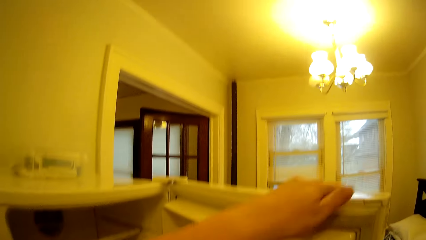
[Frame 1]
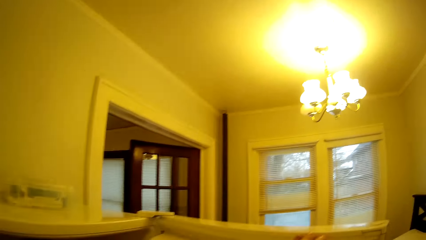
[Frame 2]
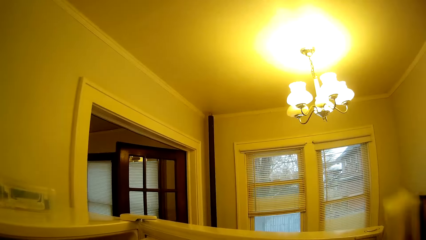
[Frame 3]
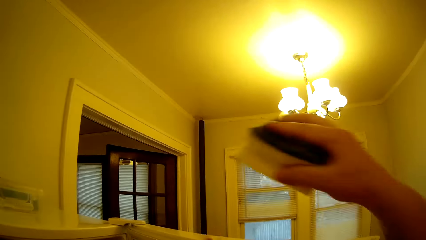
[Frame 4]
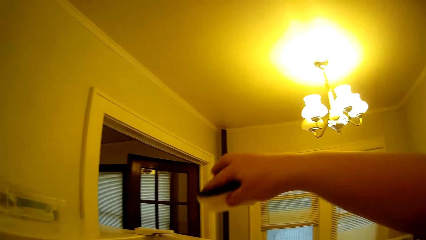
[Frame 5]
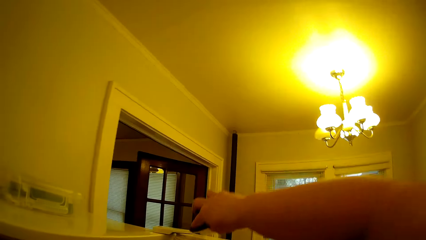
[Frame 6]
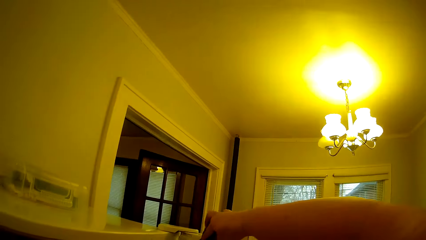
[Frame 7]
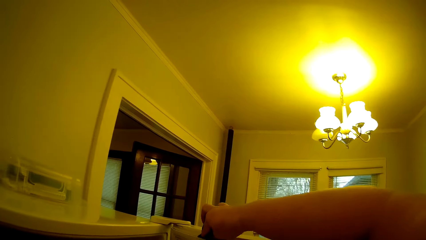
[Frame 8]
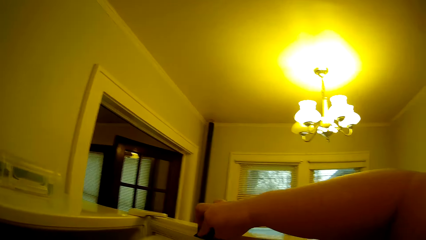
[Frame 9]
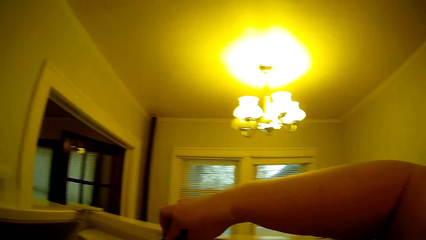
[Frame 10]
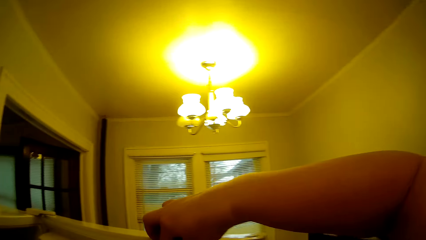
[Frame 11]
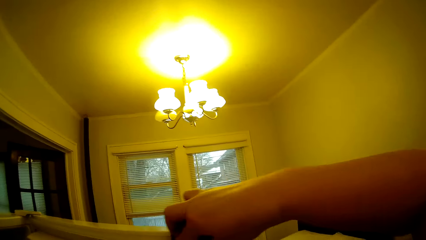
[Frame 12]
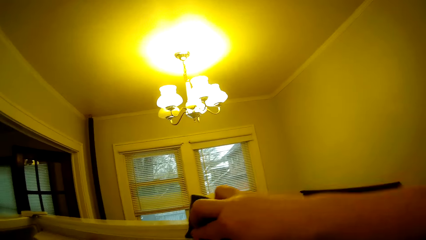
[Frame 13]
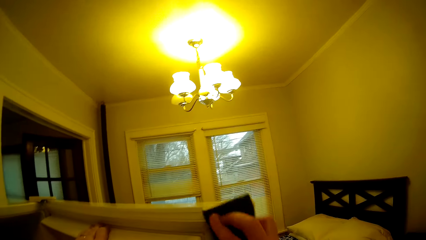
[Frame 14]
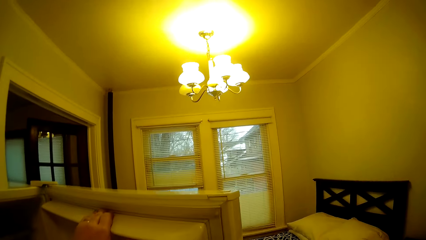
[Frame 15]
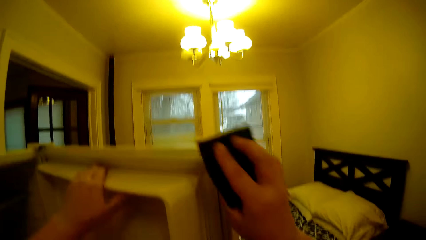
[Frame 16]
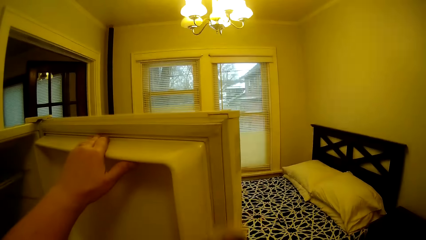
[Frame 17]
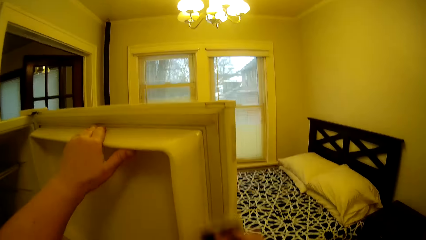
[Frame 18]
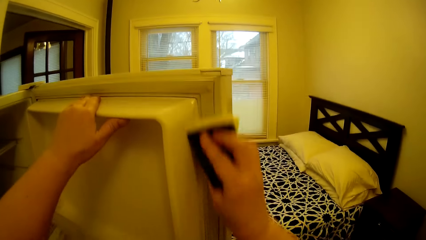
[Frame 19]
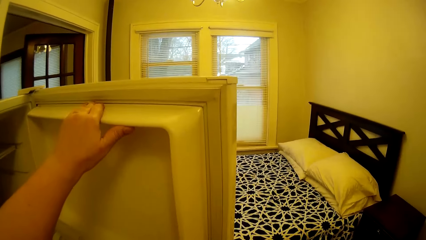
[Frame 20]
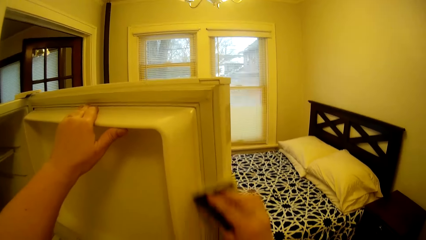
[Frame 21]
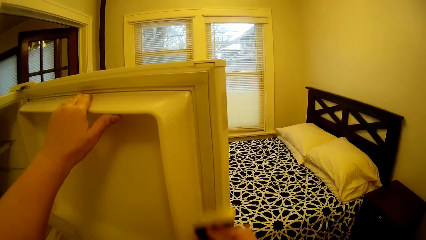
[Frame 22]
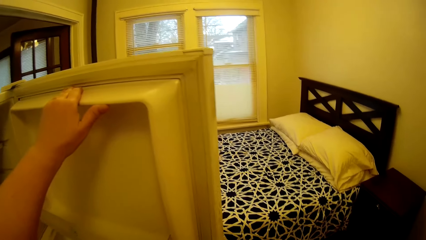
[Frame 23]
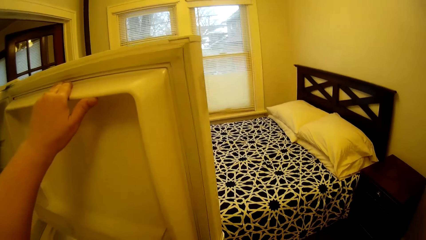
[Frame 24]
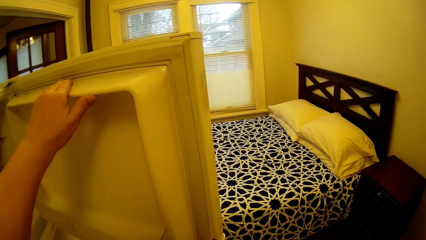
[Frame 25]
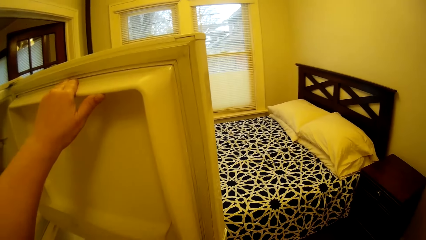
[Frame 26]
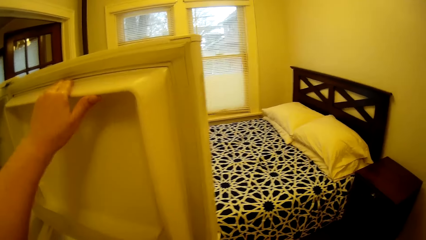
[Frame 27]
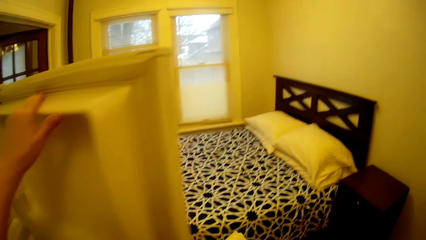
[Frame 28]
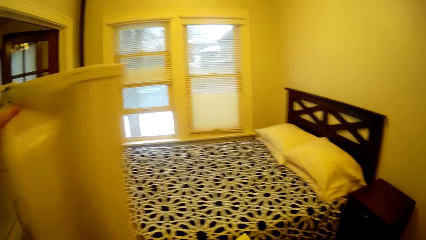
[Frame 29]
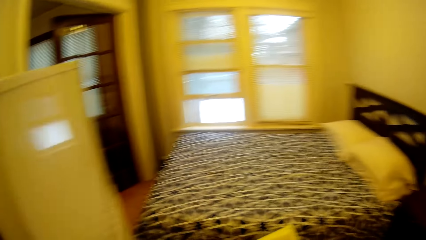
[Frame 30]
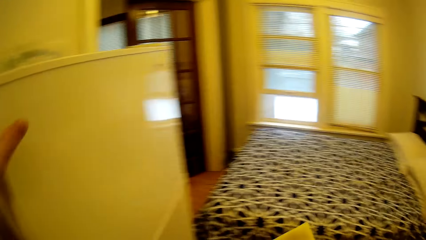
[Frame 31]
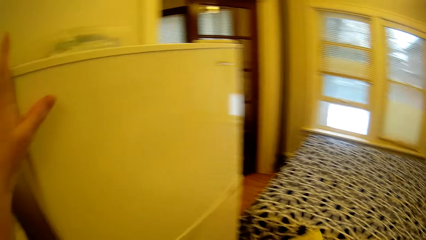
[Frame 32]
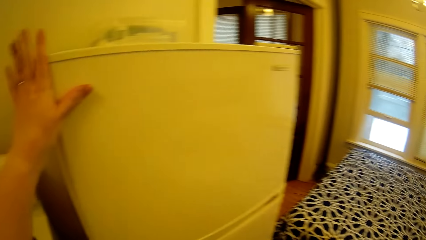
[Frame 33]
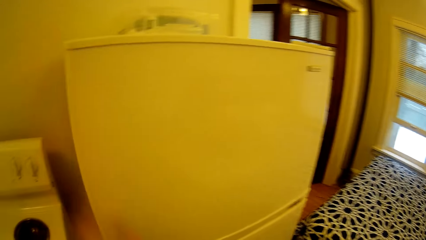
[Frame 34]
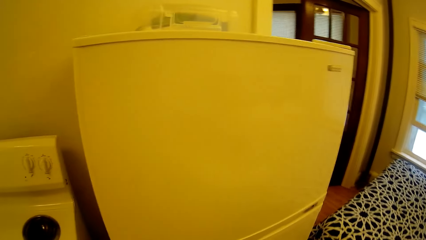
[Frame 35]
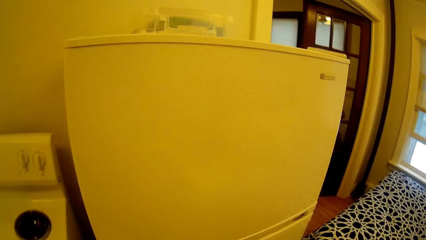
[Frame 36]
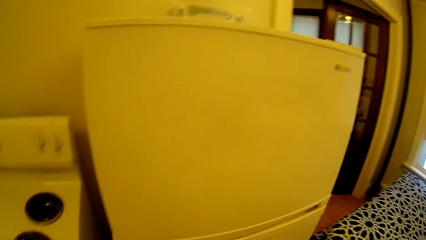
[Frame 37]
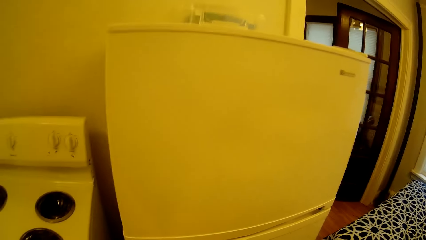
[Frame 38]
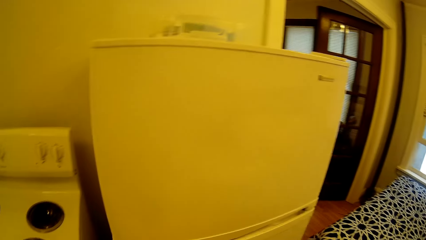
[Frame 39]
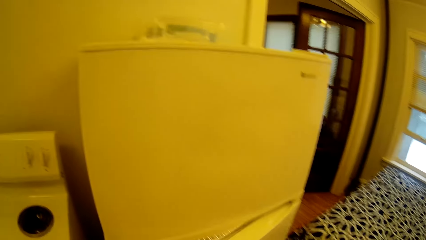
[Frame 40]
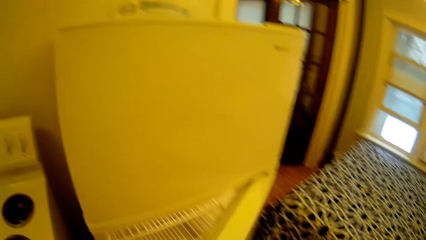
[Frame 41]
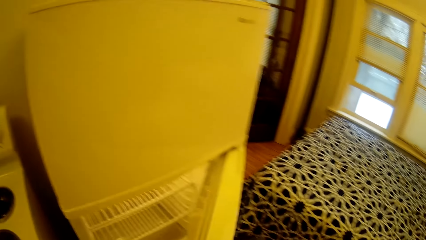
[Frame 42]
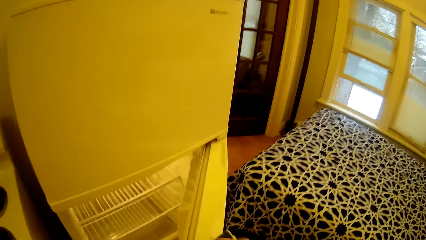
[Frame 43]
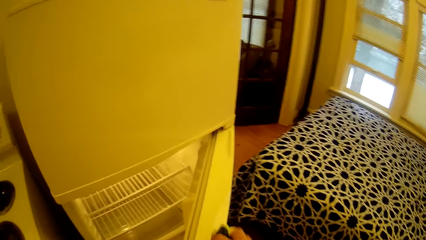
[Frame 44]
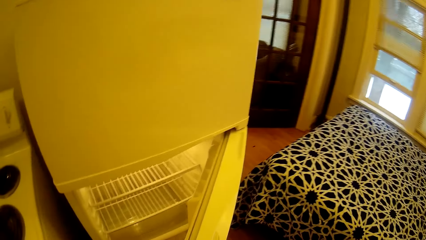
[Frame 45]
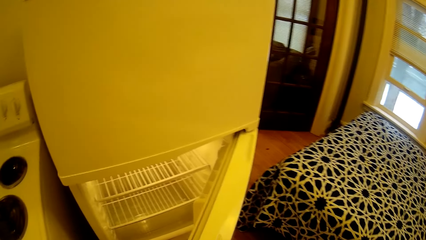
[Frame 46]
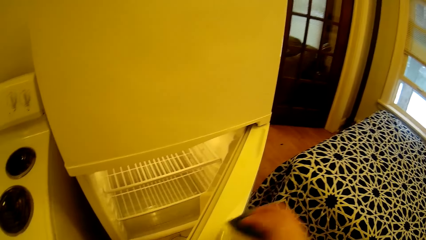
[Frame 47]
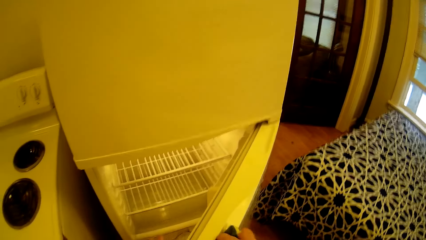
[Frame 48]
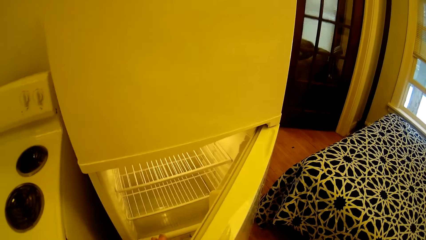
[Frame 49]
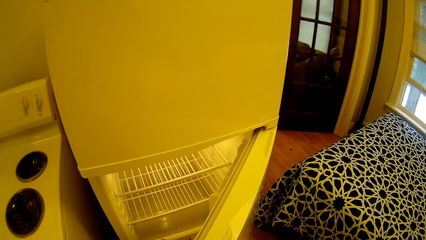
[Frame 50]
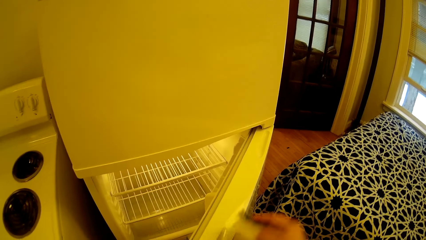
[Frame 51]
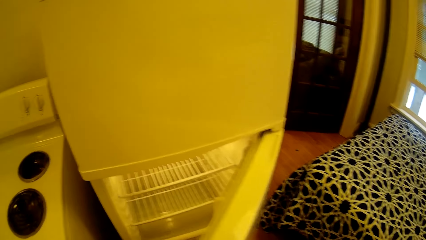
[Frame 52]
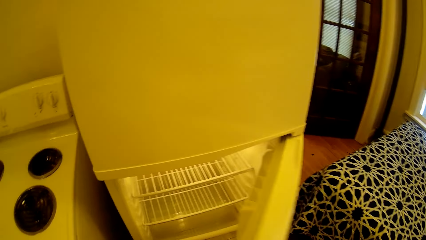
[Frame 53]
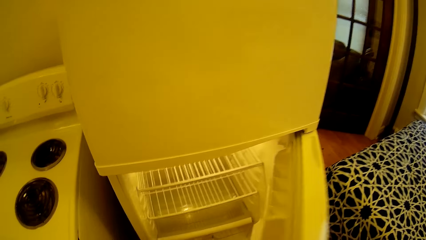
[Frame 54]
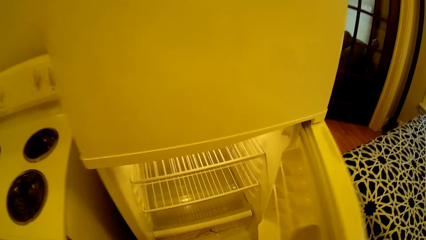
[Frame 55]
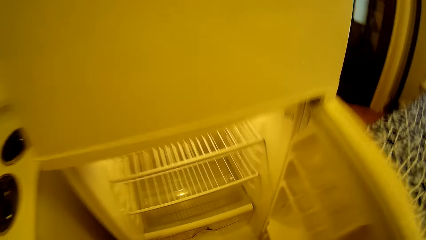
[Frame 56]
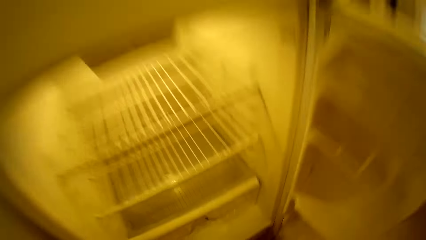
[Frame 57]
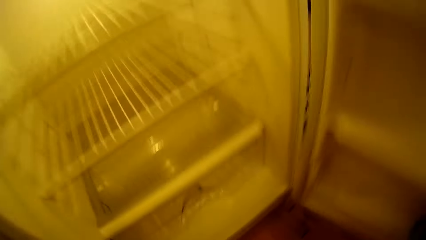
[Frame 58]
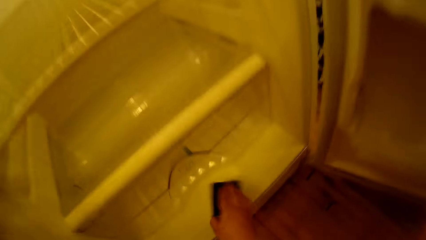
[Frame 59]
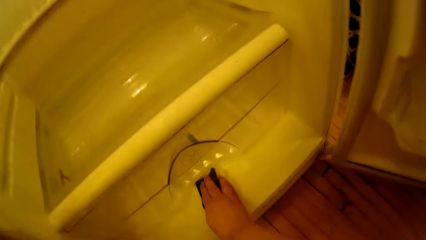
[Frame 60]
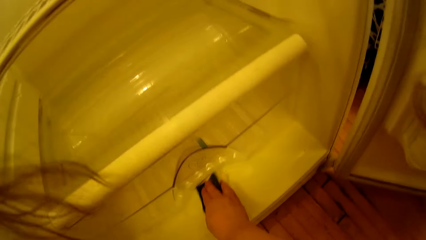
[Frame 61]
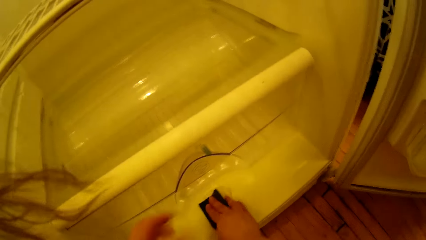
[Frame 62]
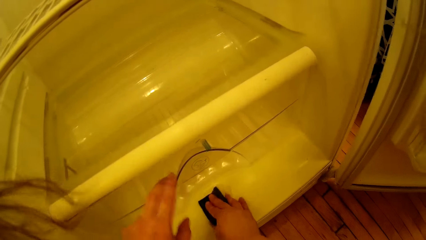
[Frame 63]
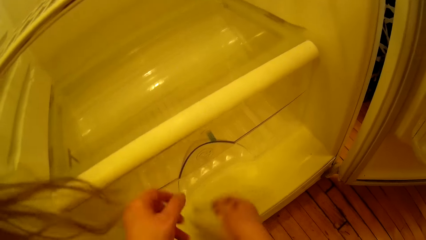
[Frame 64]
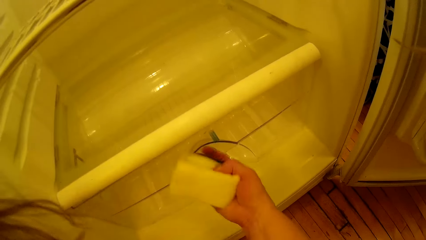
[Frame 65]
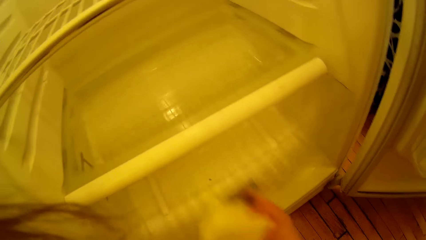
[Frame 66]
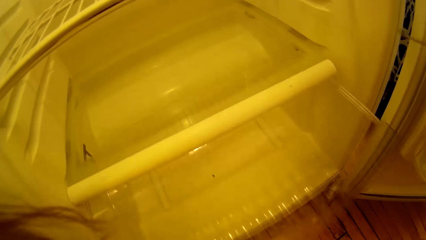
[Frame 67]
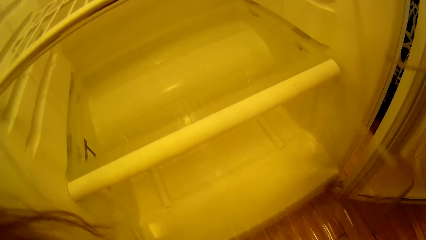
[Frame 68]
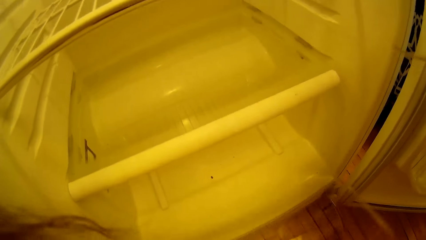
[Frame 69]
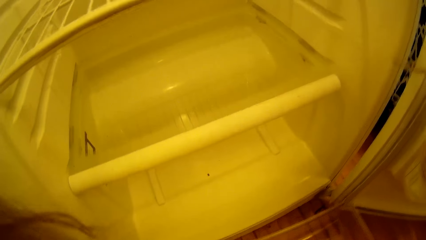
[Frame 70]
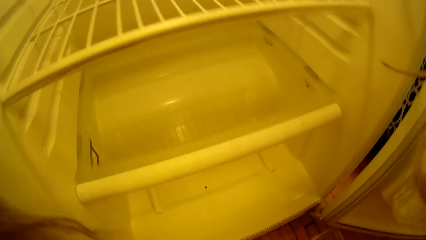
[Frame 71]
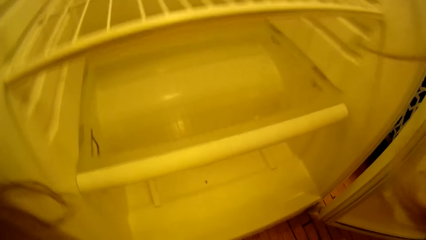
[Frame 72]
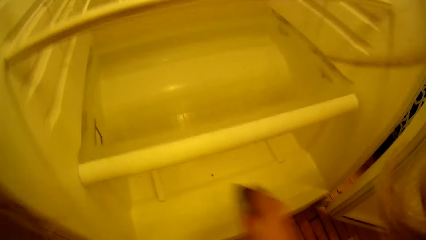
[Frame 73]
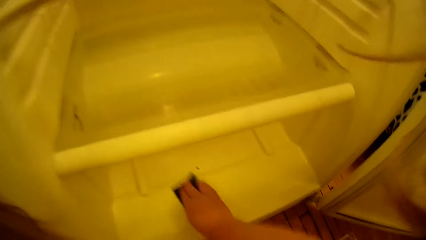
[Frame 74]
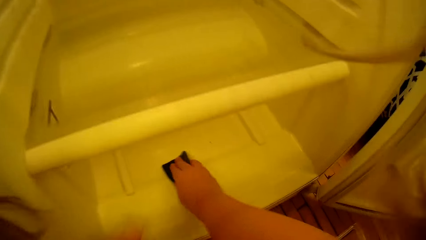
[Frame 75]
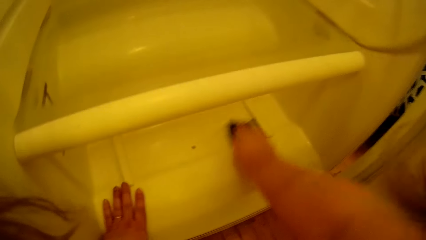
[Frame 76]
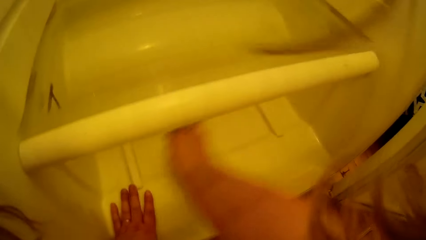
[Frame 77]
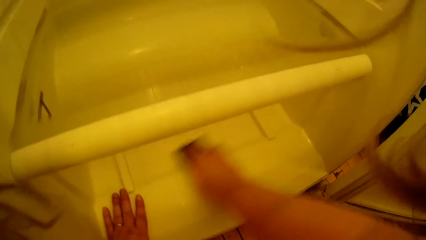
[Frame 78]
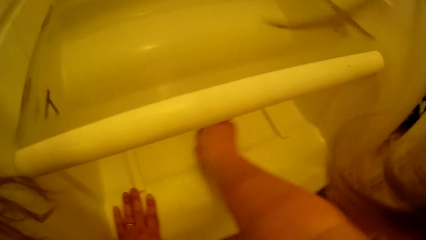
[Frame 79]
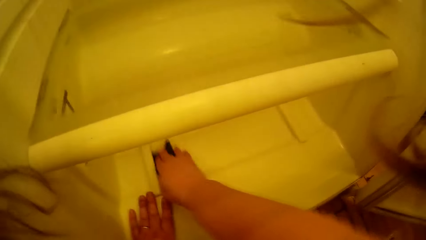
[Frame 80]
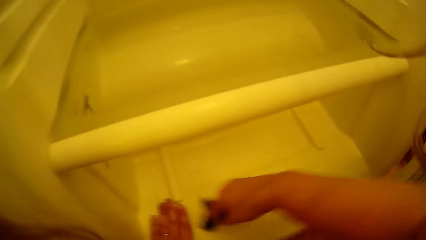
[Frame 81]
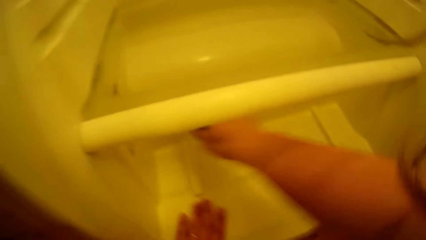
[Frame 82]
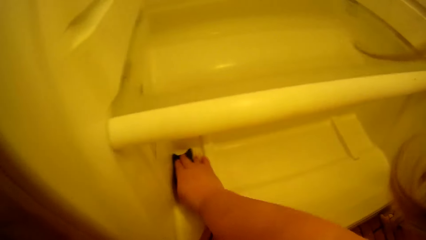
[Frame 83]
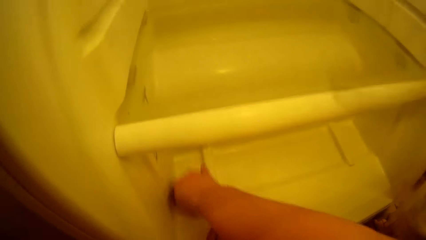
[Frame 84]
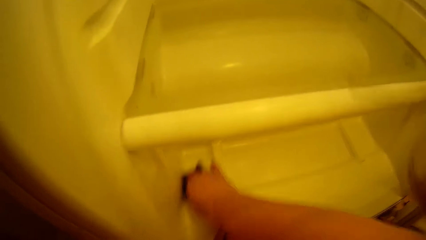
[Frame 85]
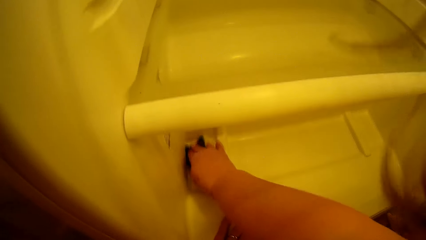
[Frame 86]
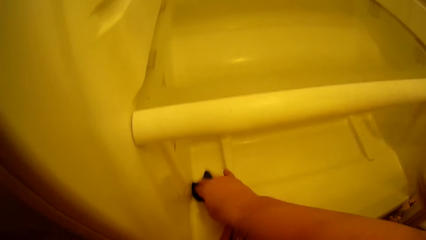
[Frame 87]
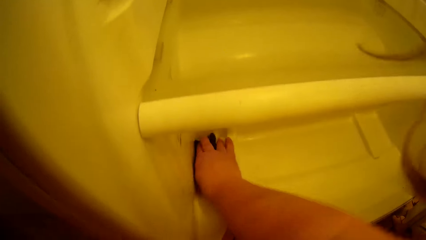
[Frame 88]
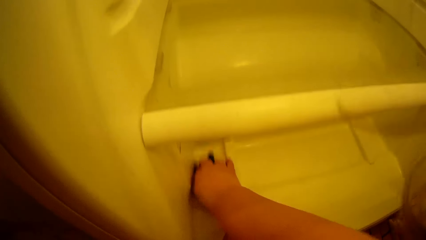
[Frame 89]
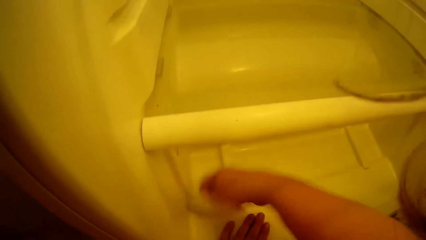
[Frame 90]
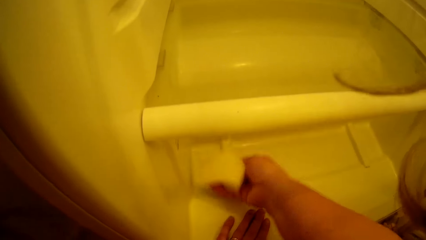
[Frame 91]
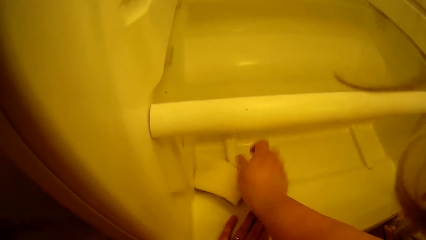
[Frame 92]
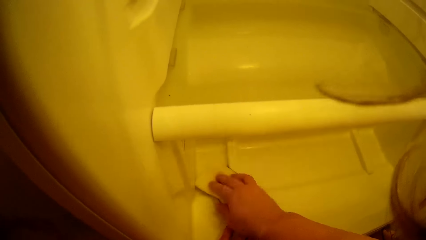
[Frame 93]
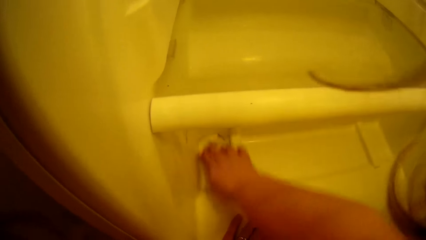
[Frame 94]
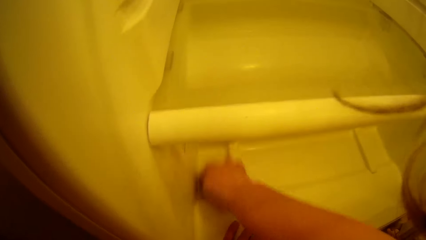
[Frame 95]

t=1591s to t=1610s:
The camera wearer wipes the freezer door. They close the freezer door. They open a fridge door. They wipe the fridge door. They wipe inside the fridge. They remove a crisper from the fridge. They wipe inside the fridge.
